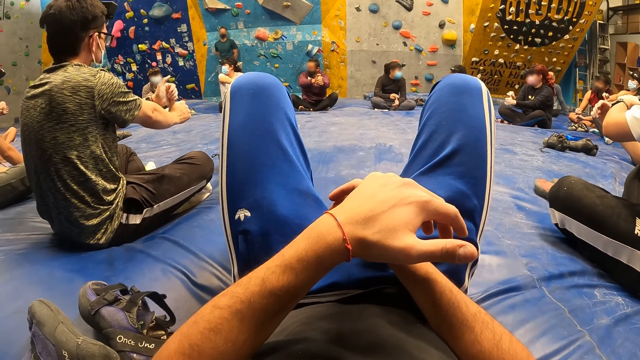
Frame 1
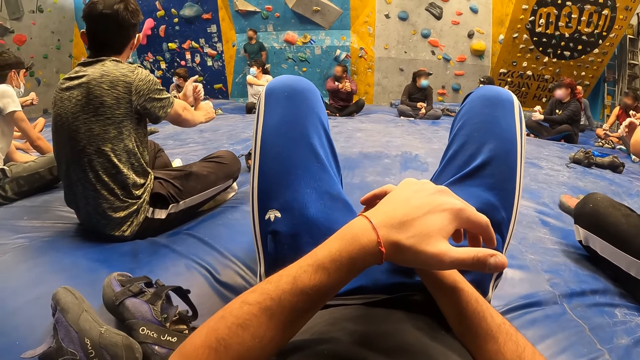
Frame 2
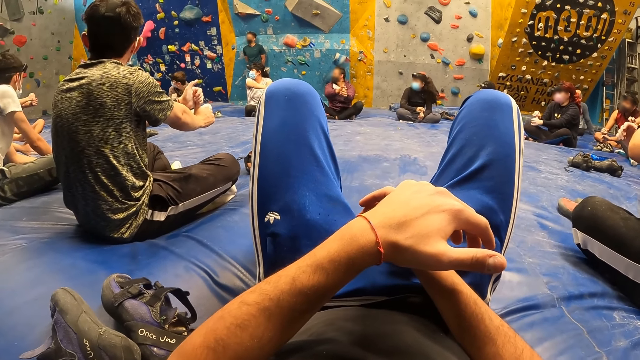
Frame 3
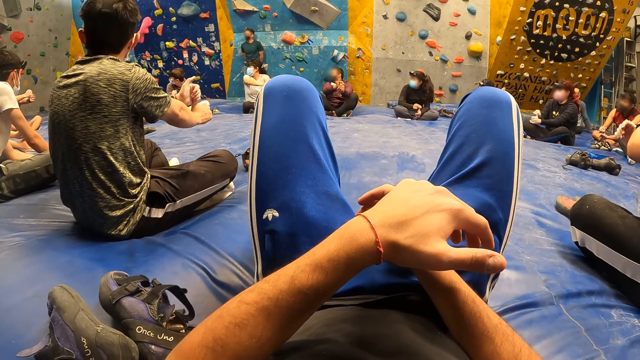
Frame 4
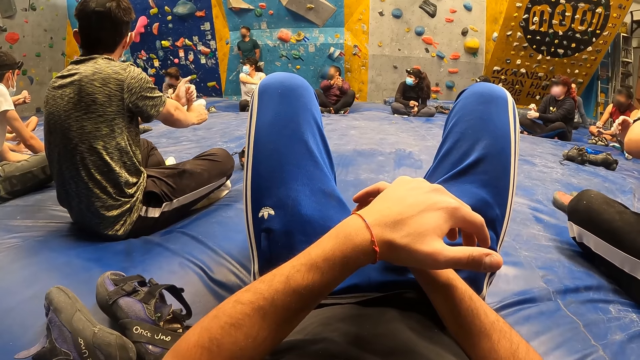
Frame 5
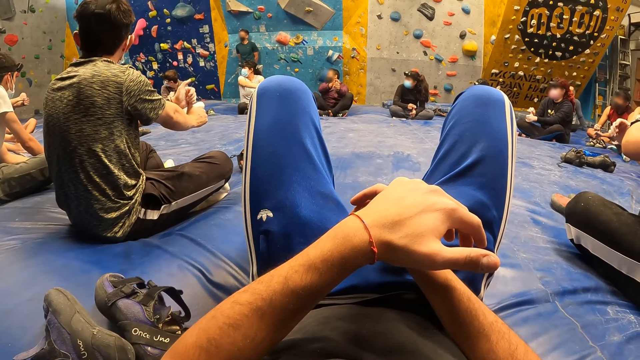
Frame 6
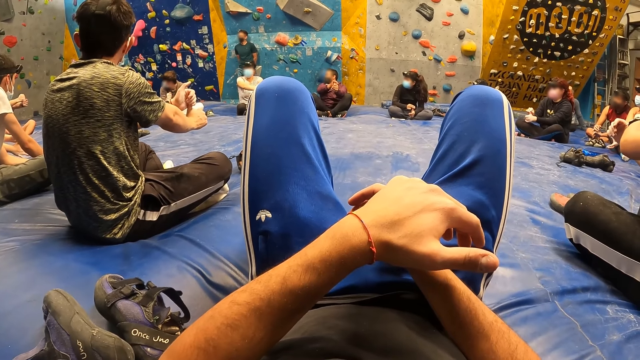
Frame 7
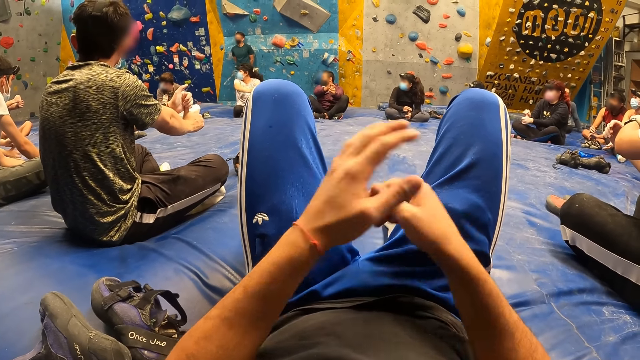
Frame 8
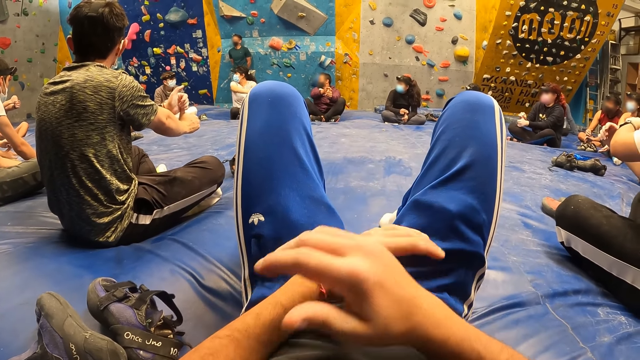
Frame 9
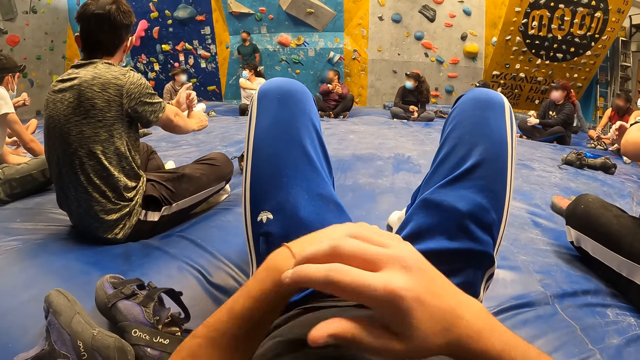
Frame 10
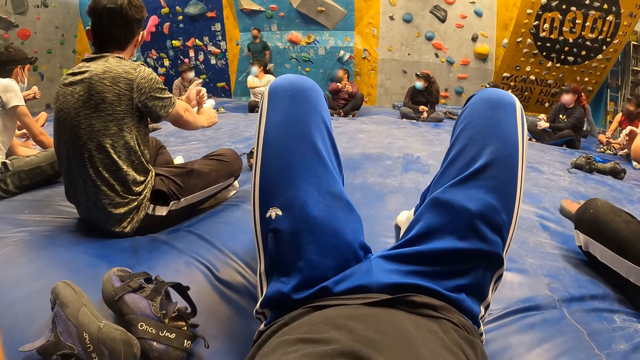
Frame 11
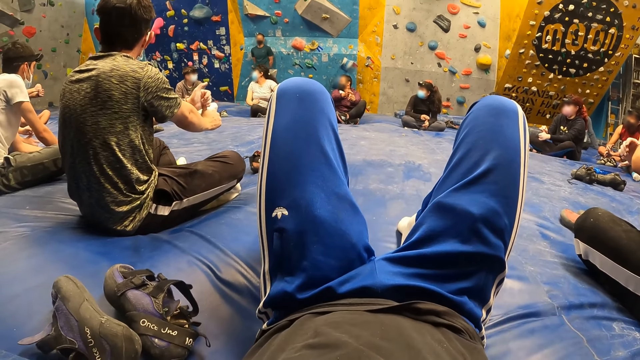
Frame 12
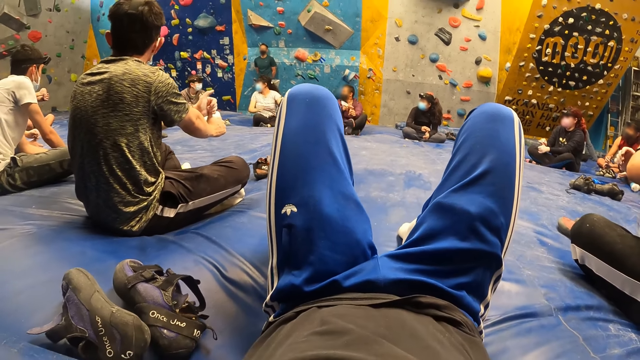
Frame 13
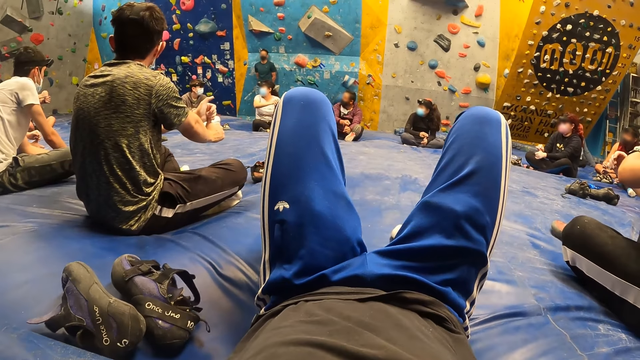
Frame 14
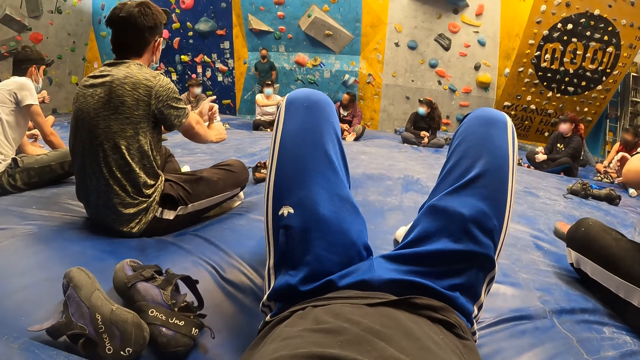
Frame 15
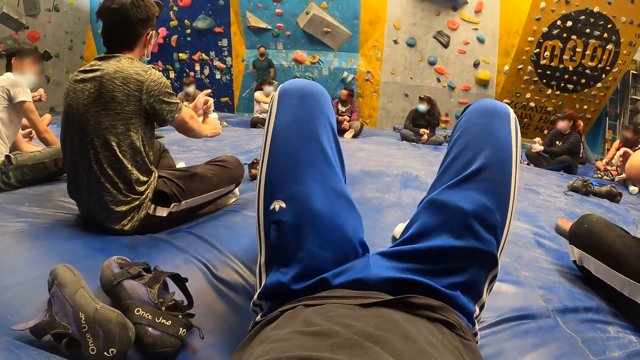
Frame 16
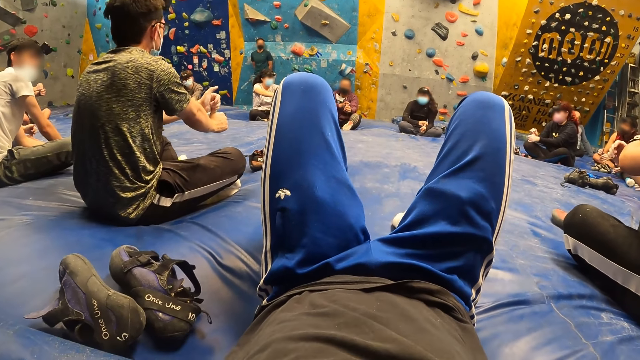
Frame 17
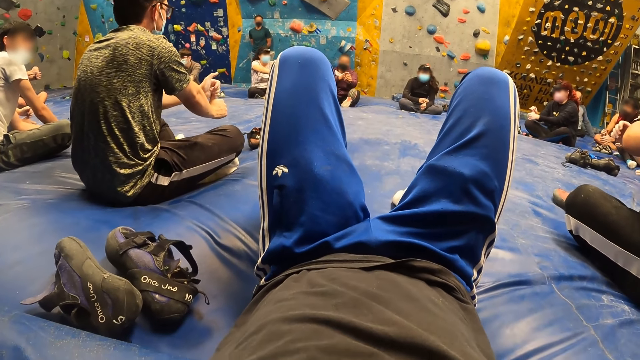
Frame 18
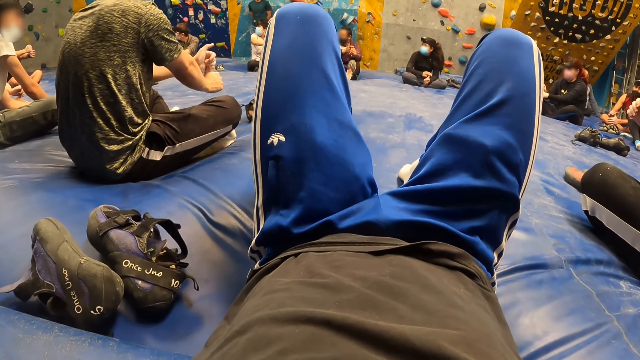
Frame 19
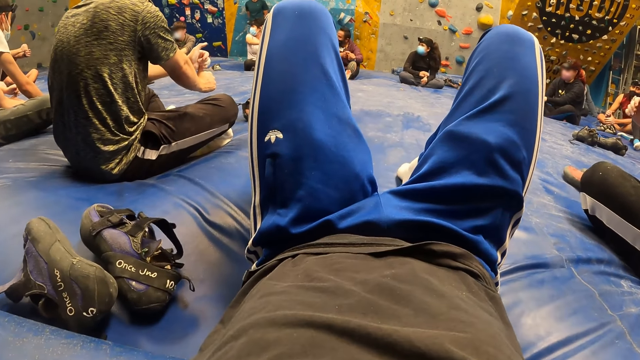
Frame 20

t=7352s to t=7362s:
The camera wearer moves the hands and stretches the thumb of his left hand with his right hand. He puts the hands together and raises both hands above his head. He looks at the laps.

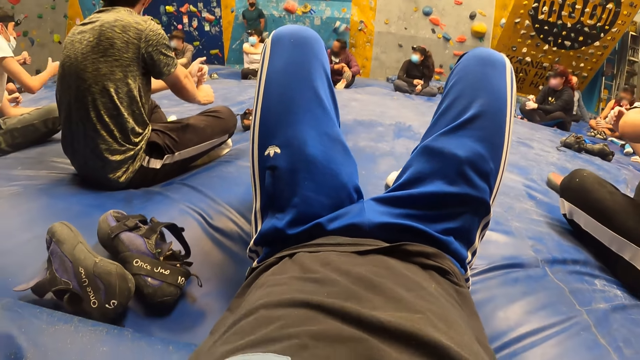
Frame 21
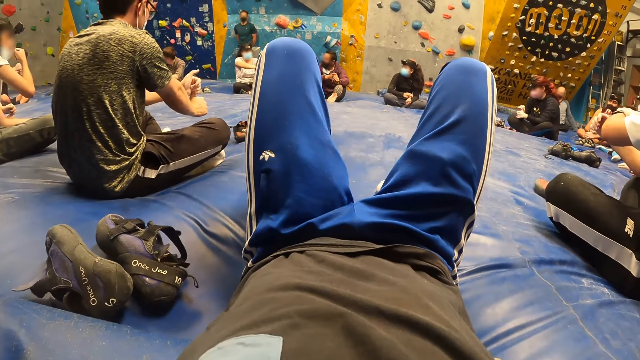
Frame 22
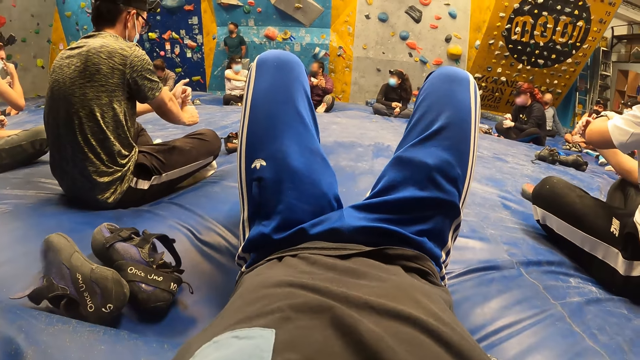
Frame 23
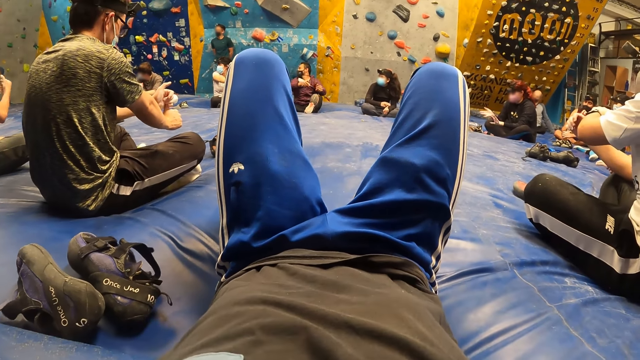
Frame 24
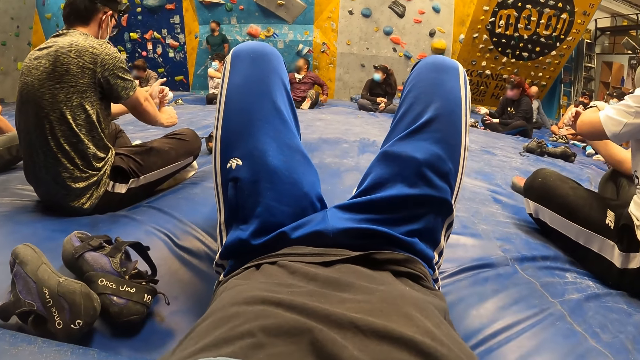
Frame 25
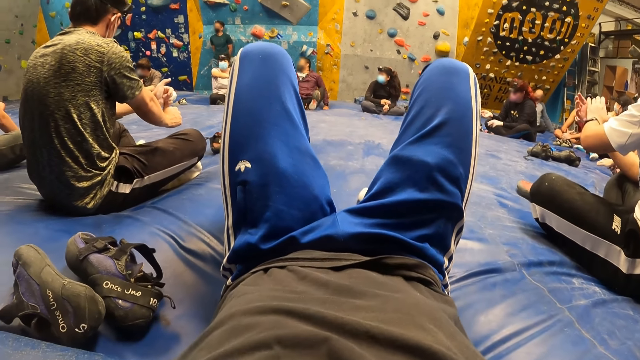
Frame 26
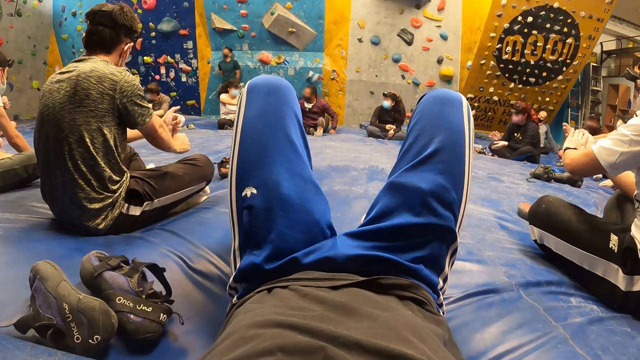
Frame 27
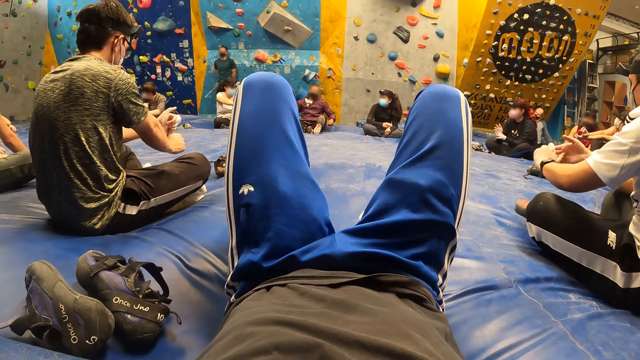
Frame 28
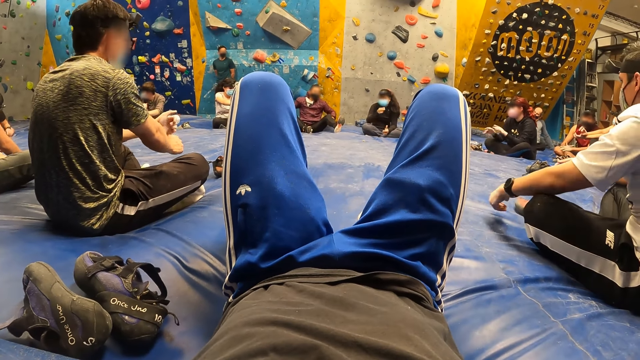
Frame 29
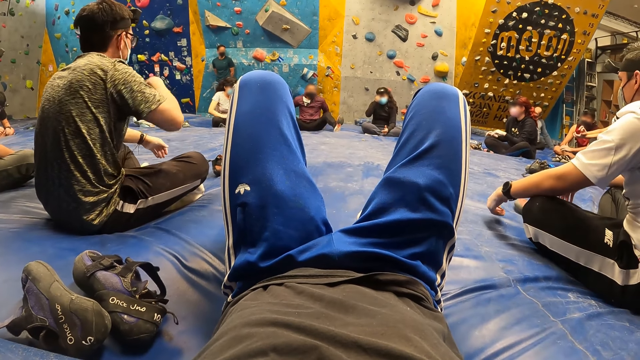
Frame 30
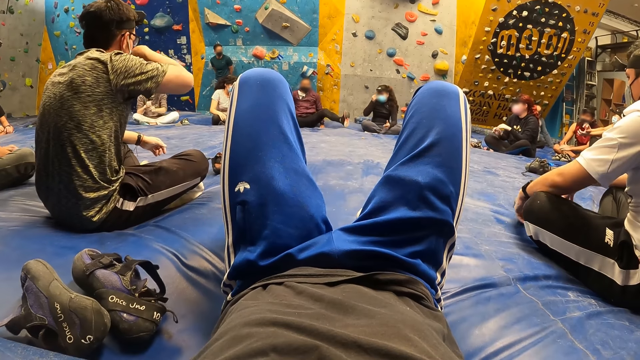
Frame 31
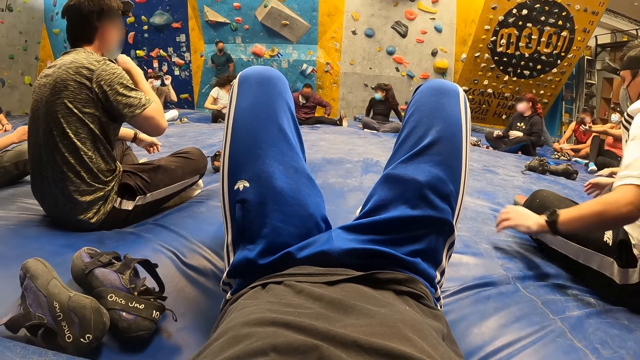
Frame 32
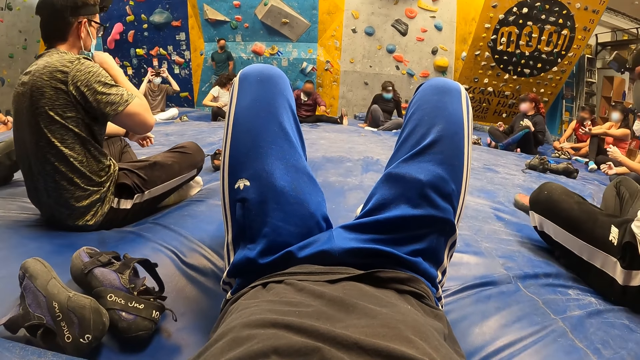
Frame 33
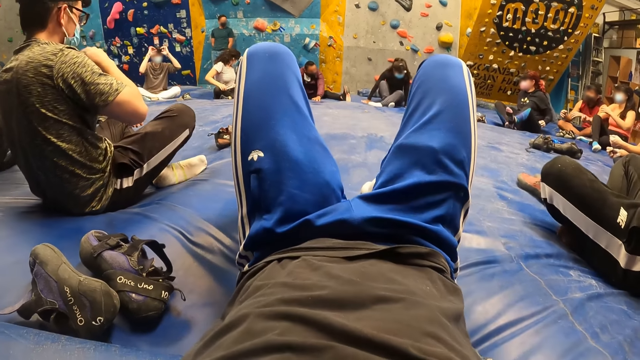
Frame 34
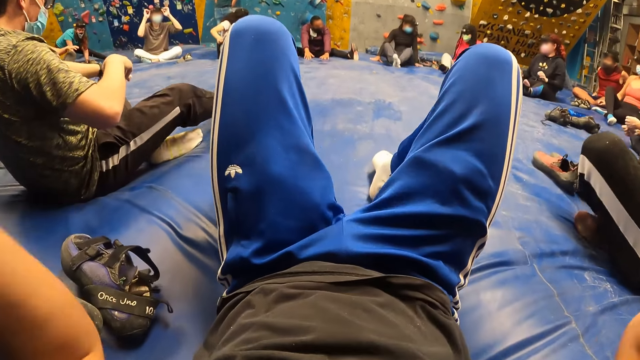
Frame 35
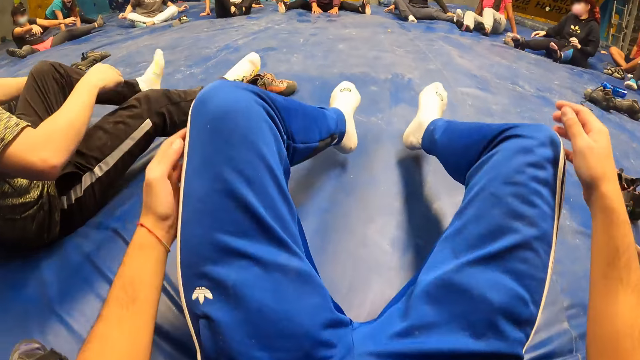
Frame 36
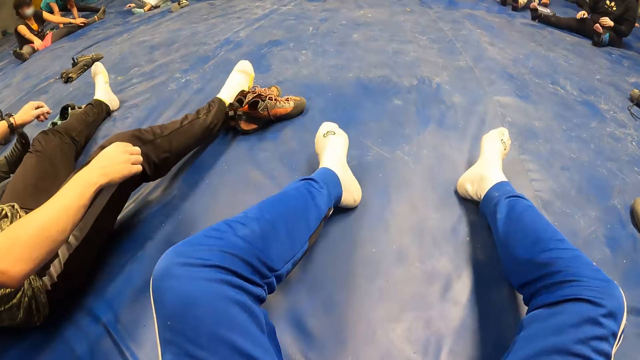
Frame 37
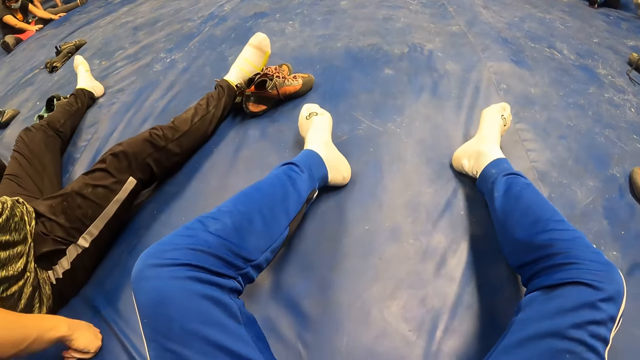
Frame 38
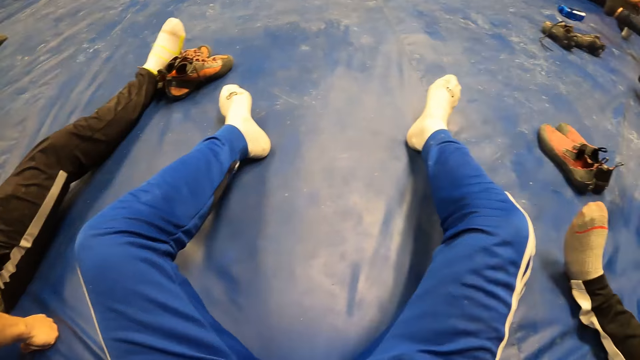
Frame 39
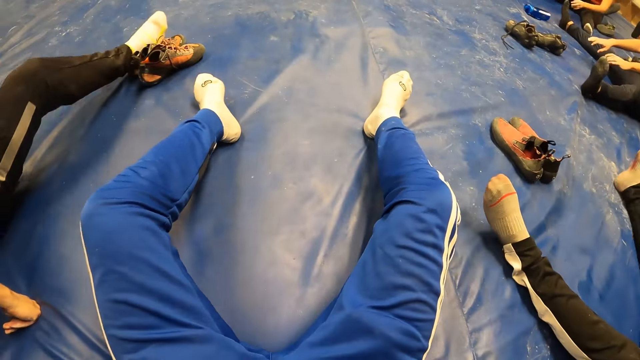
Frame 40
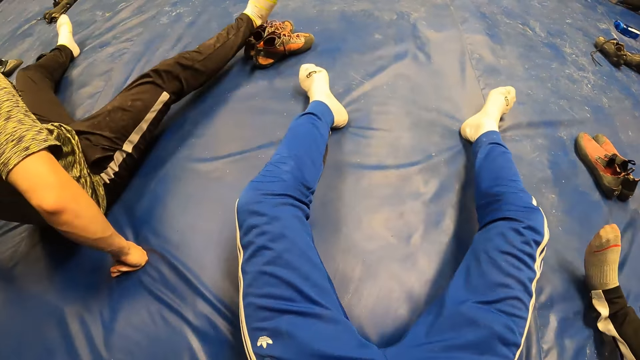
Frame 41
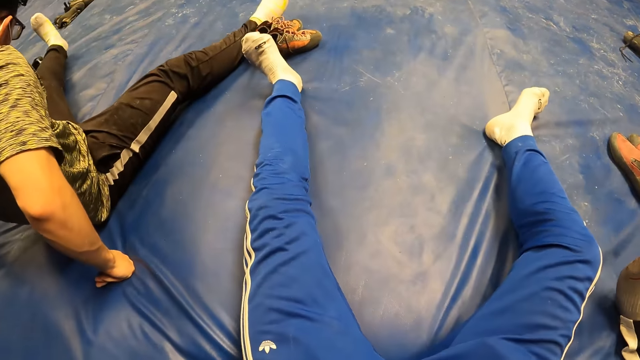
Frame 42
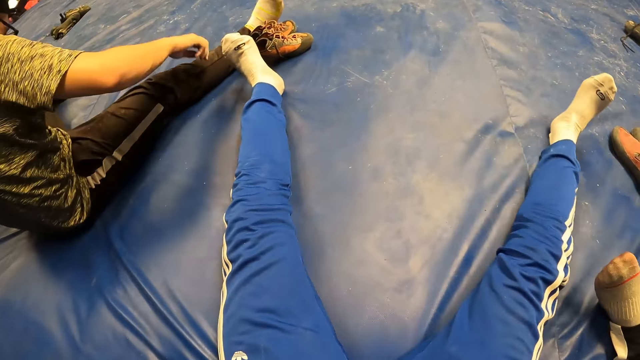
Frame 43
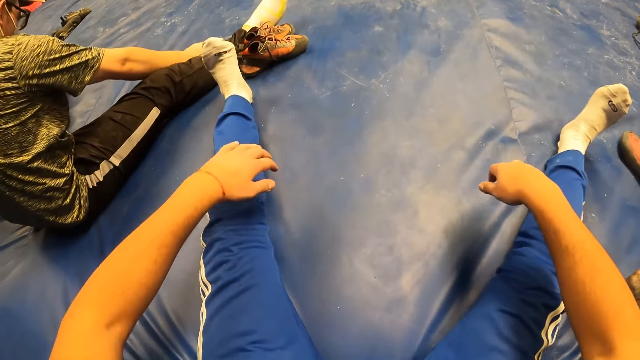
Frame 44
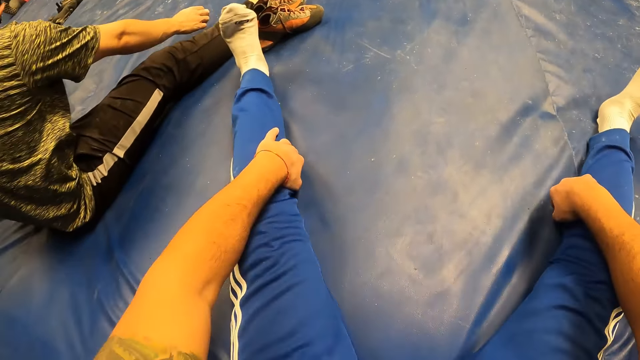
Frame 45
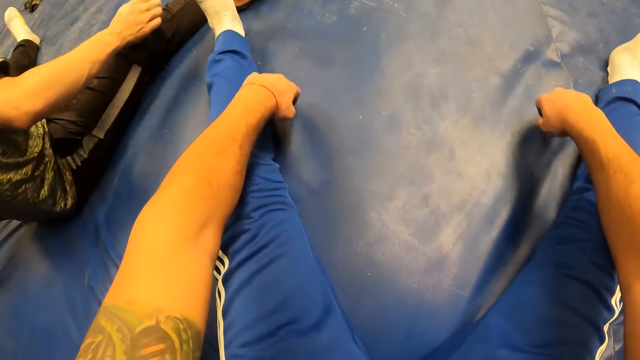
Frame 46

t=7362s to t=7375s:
The instructor changes his position on the crash pads. A man puts the left hand on the lap. Another man touches the face mask. The instructor places both hands on the crash pads. The camera wearer changes their position on the crash pads. Another man changes his position on the crash pads. The camera wearer holds the legs and looks at the legs. Another man changes his position on the crash pads. The camera wearer moves the legs. The man who touched the face mask moves on the floor. The camera wearer straightens the legs and puts the hands on the legs.
